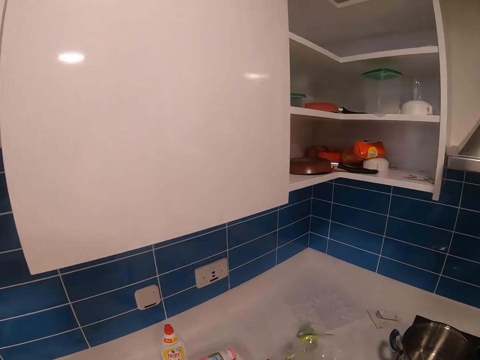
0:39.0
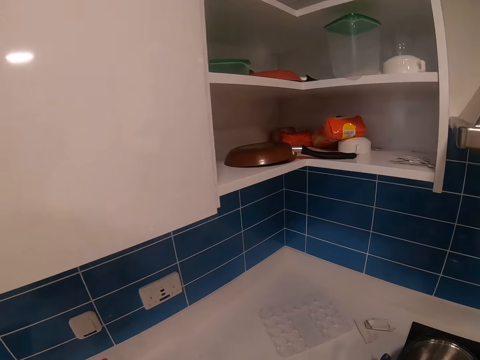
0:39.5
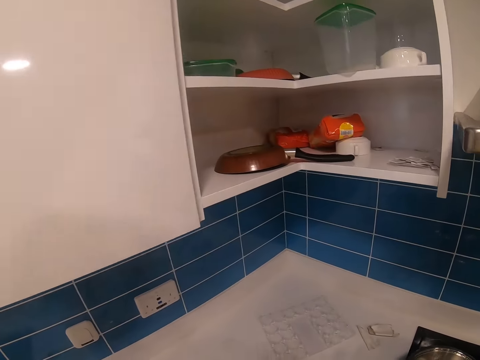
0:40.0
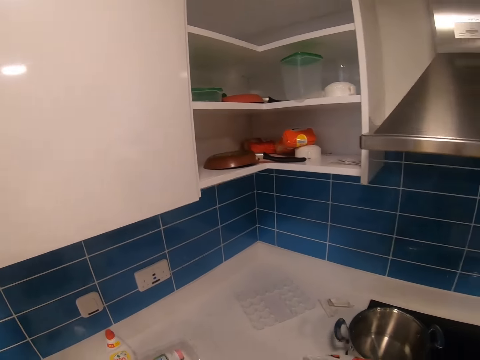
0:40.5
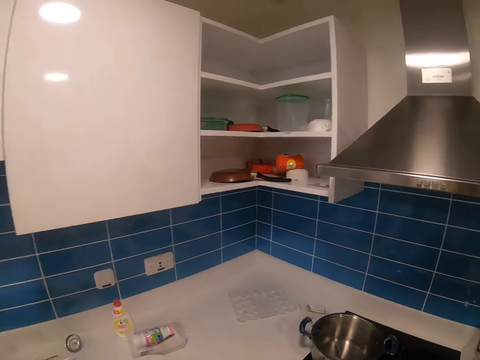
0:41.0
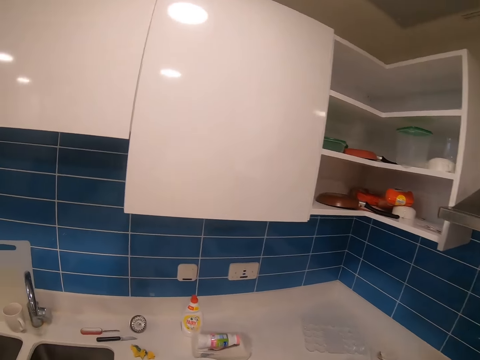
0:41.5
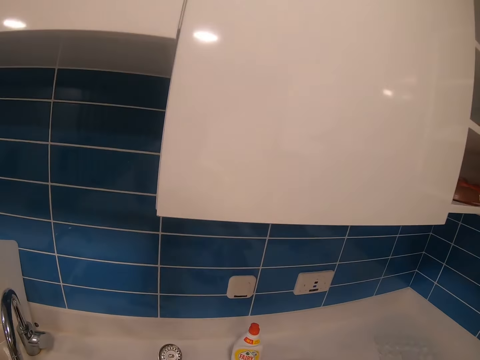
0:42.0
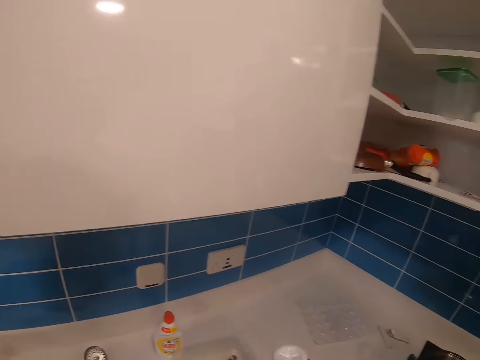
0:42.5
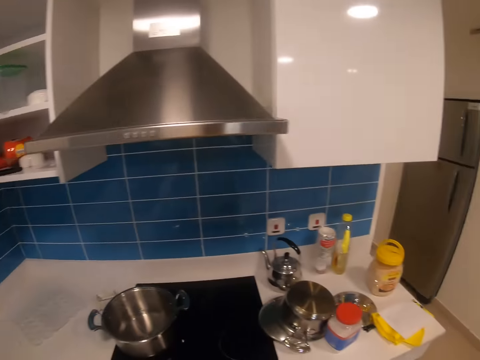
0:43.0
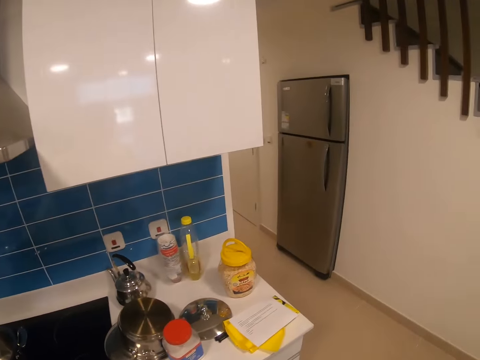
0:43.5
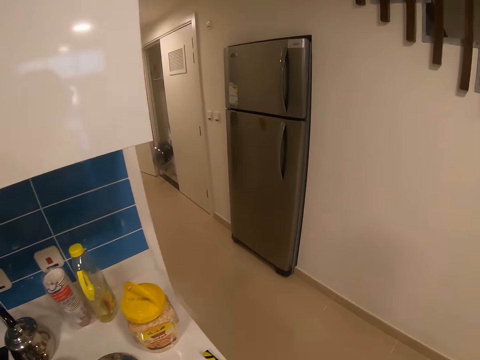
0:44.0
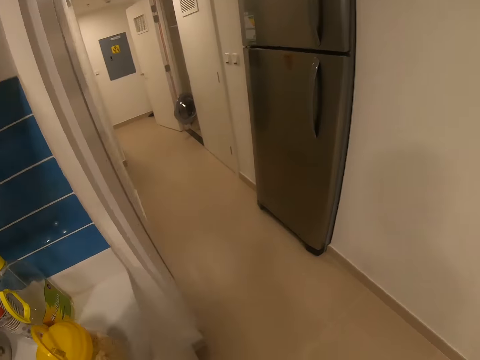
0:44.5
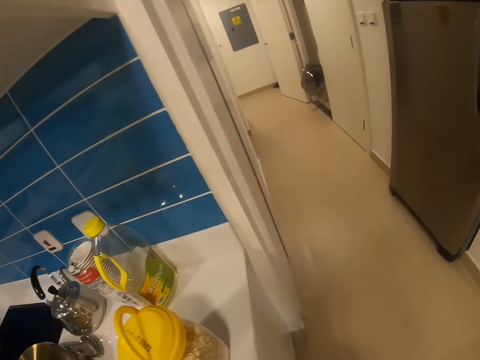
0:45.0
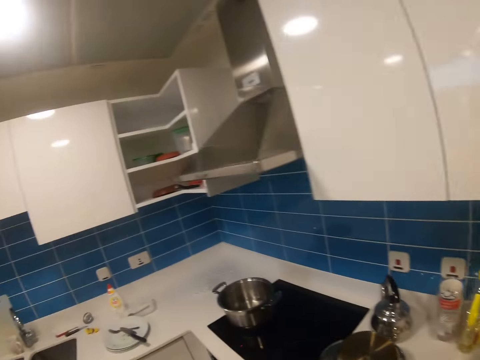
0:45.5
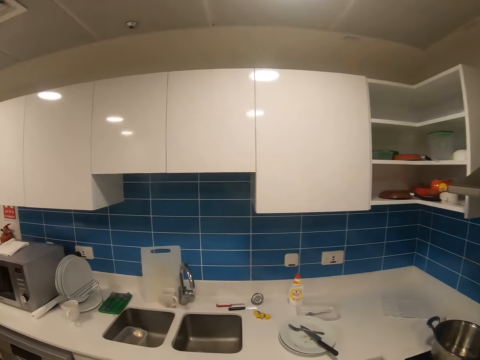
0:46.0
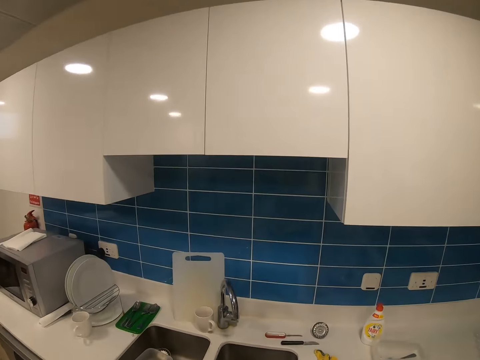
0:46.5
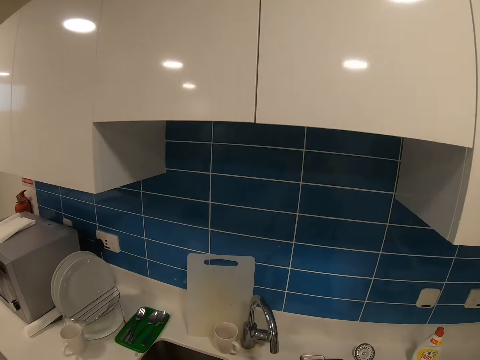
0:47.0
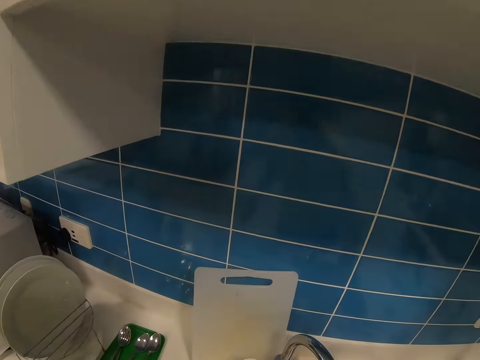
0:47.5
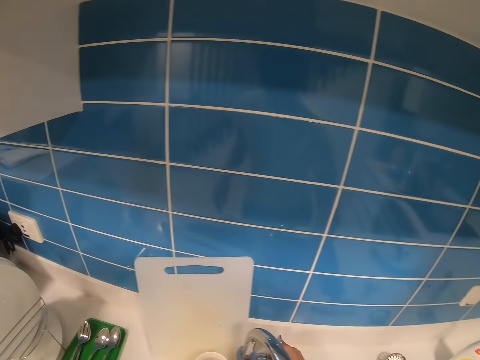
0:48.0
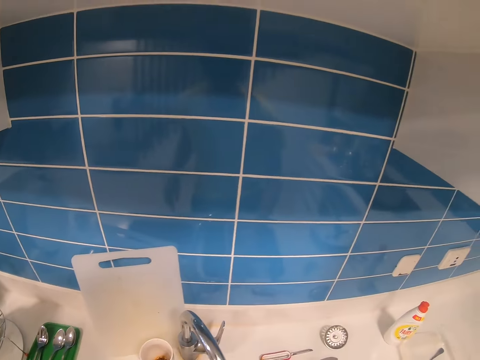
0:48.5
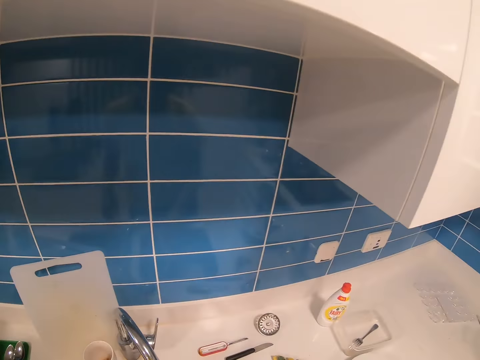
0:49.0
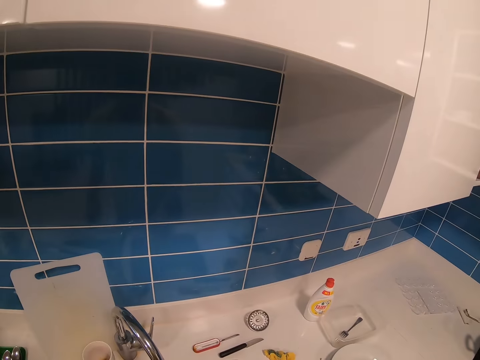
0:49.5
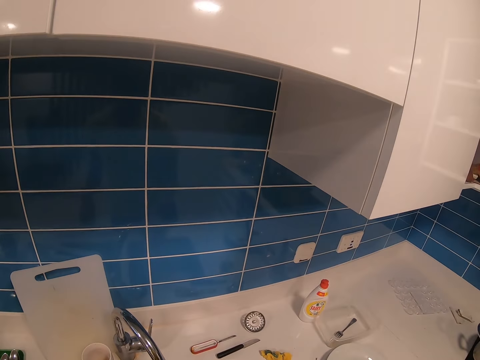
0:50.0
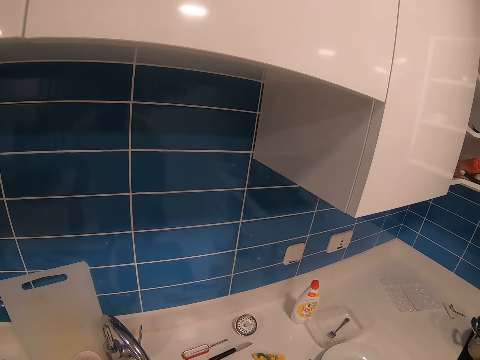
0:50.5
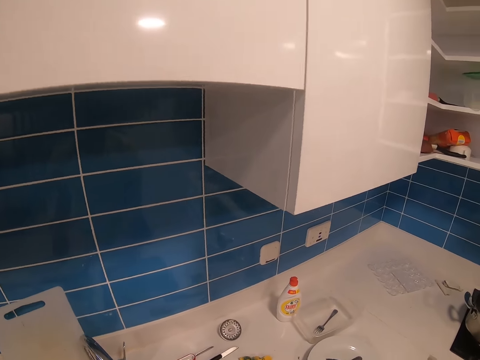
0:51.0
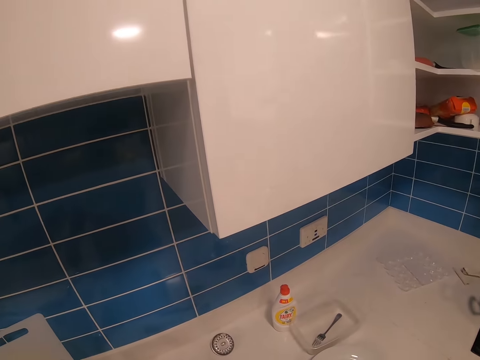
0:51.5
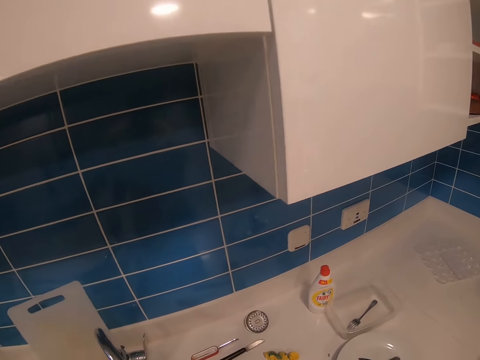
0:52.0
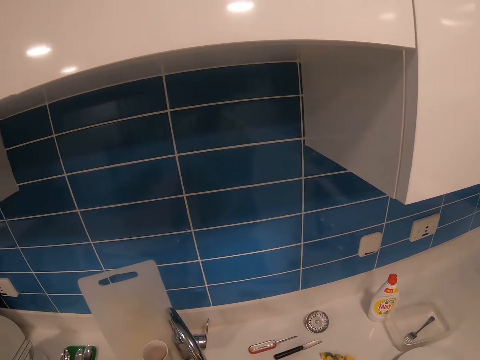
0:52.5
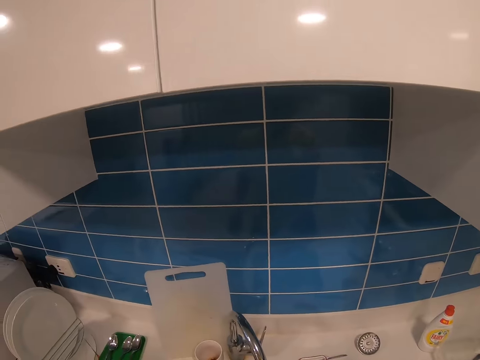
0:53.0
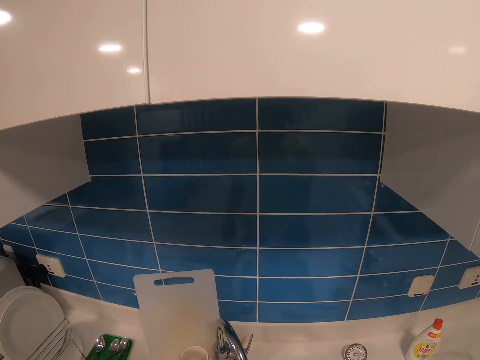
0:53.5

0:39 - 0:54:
The camera wearer picks up something. They look around. They look around again.

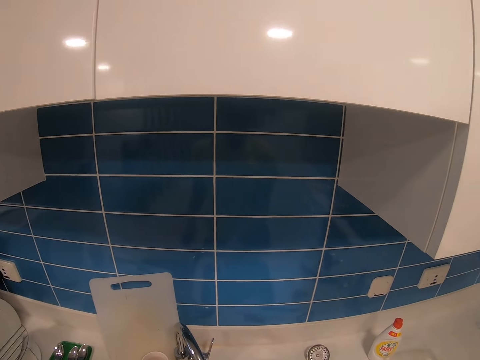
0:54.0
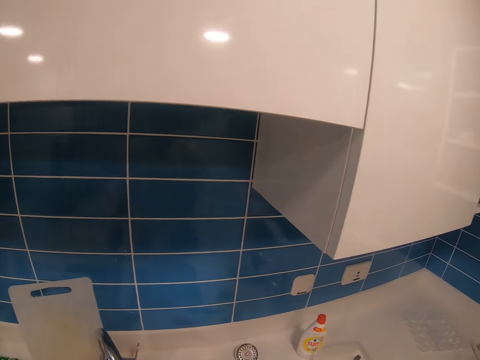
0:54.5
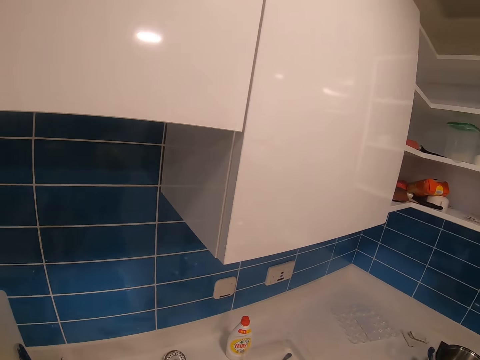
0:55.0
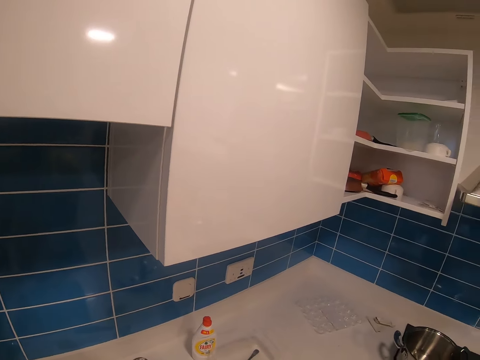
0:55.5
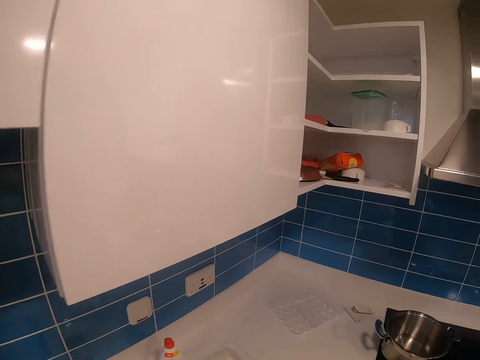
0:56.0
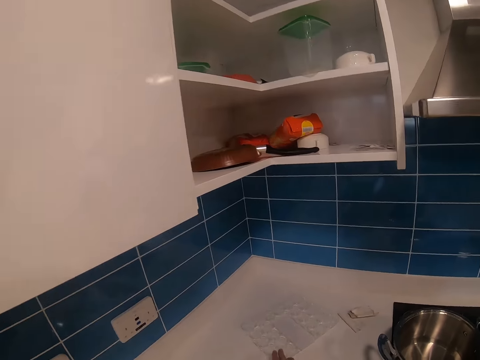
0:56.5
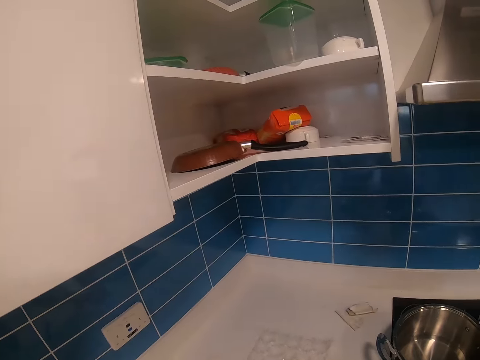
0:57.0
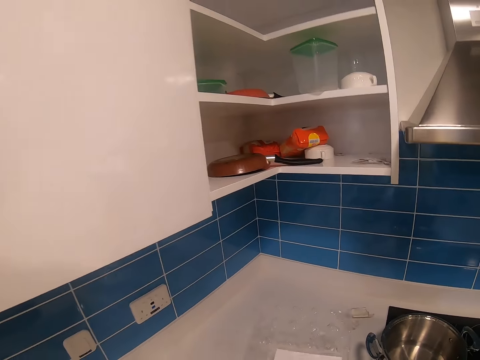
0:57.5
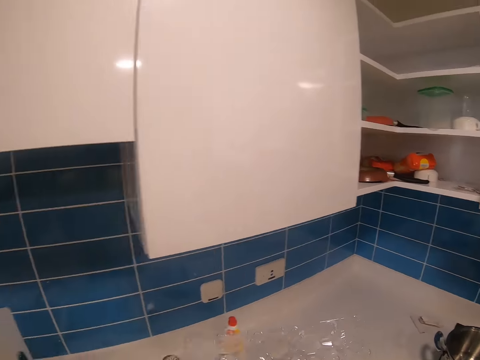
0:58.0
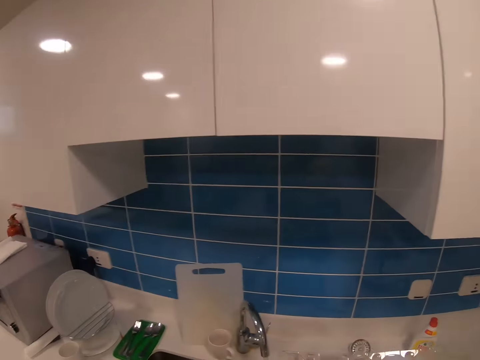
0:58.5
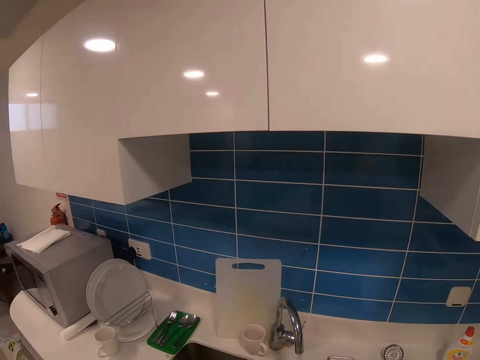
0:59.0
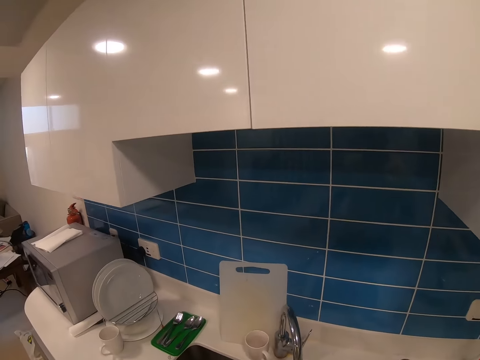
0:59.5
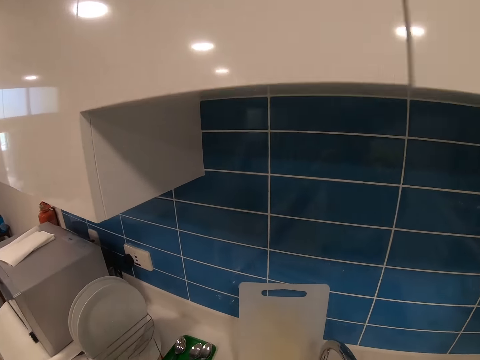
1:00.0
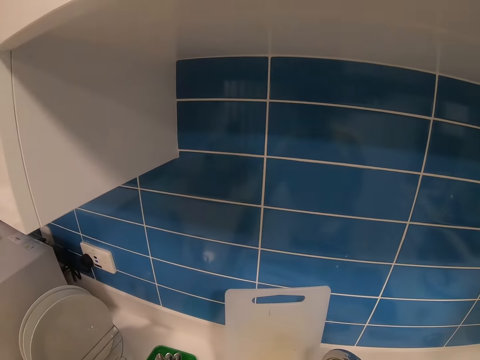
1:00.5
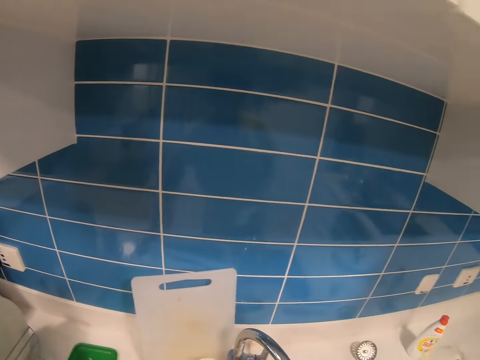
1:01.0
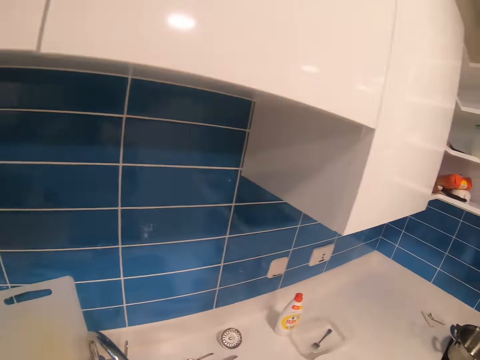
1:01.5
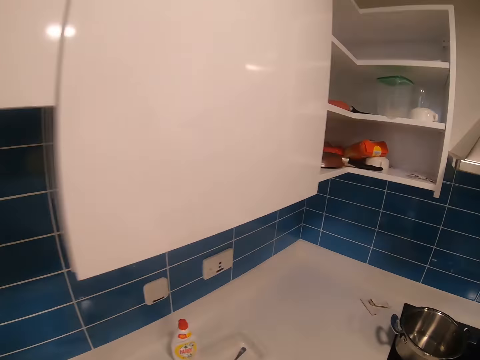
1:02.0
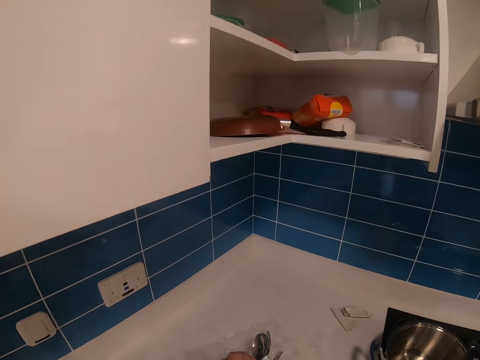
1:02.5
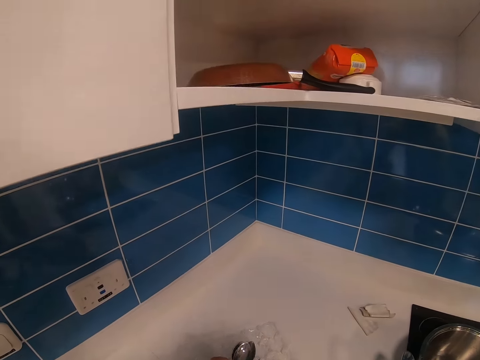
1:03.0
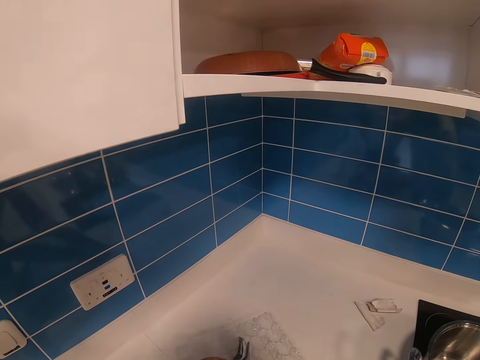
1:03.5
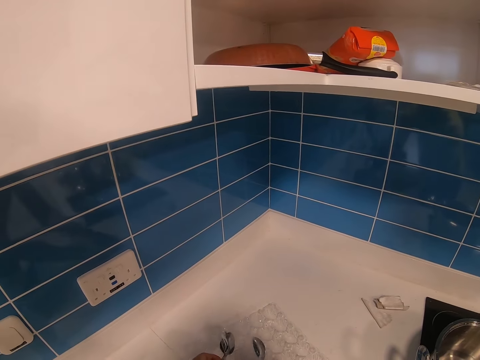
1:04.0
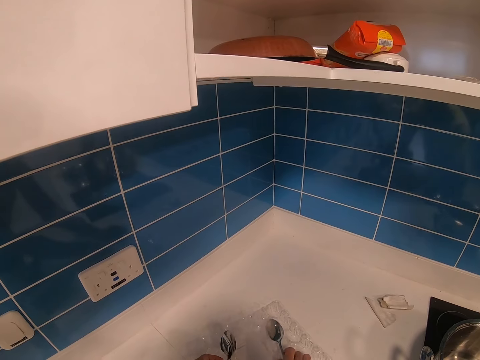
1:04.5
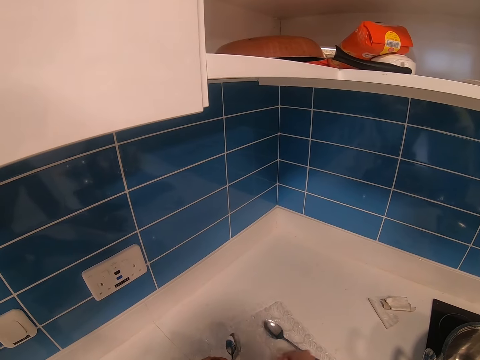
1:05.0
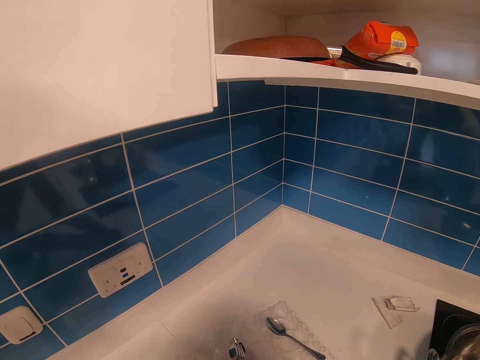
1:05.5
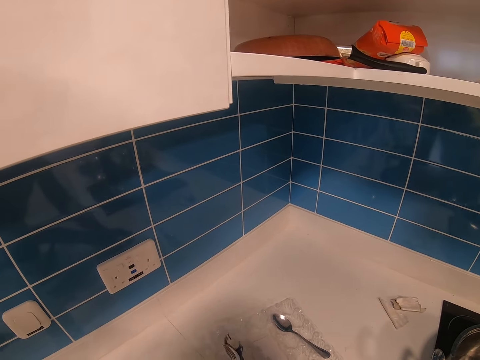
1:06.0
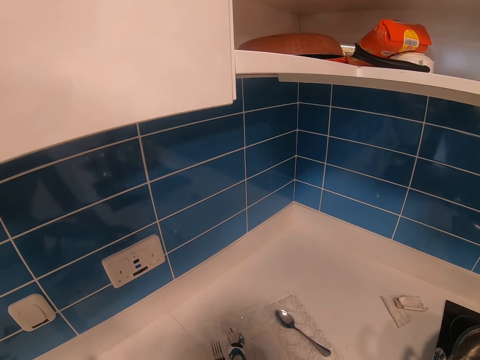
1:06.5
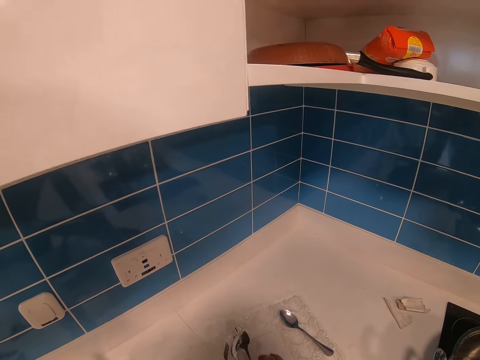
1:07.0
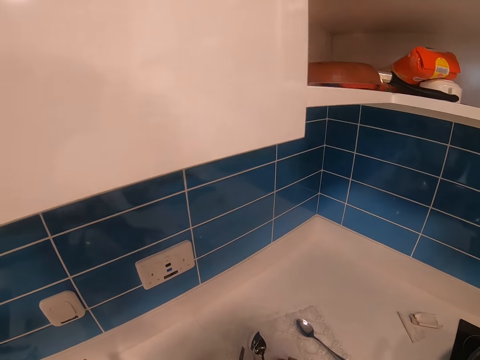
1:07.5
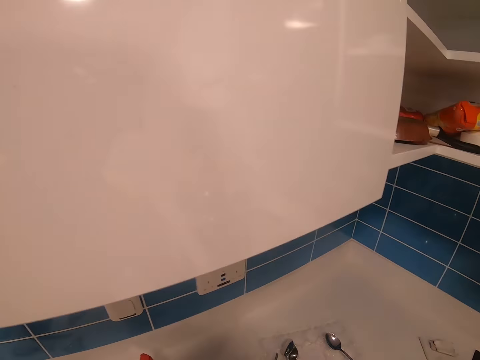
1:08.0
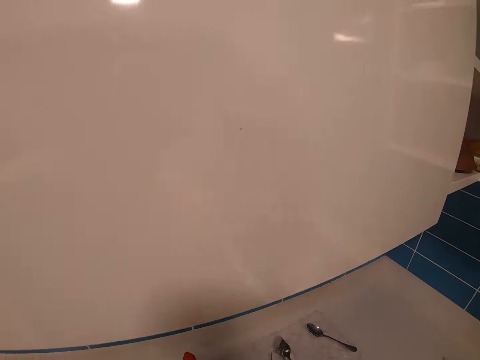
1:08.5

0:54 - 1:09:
The camera wearer places spoons on a table.
